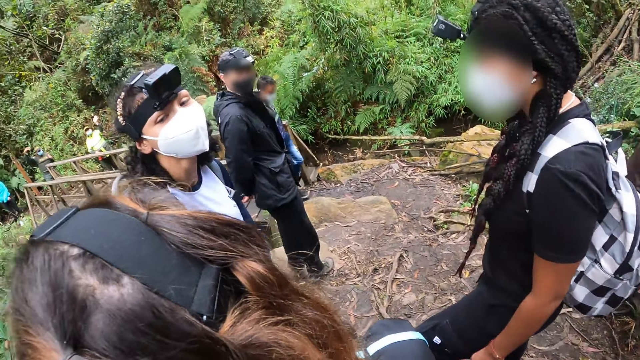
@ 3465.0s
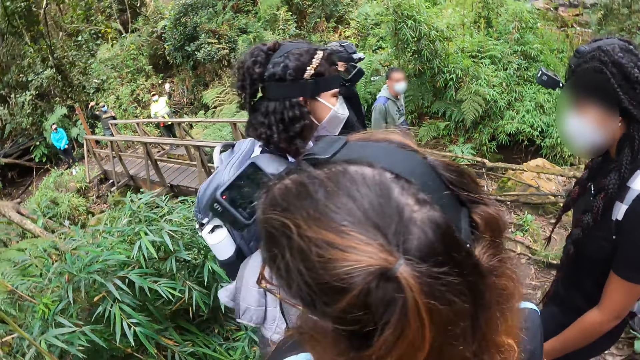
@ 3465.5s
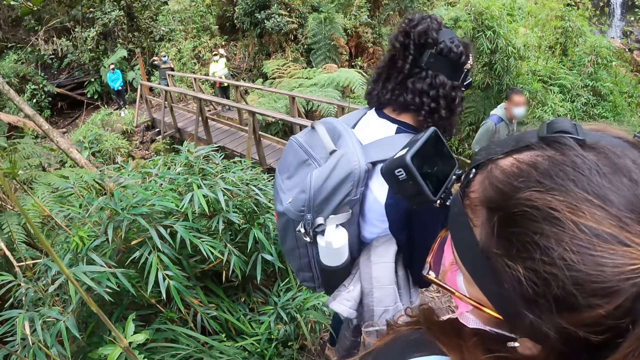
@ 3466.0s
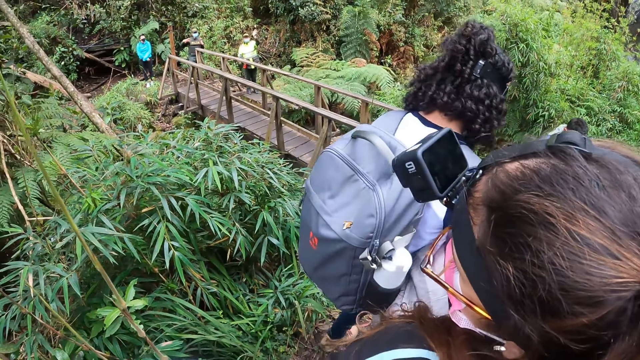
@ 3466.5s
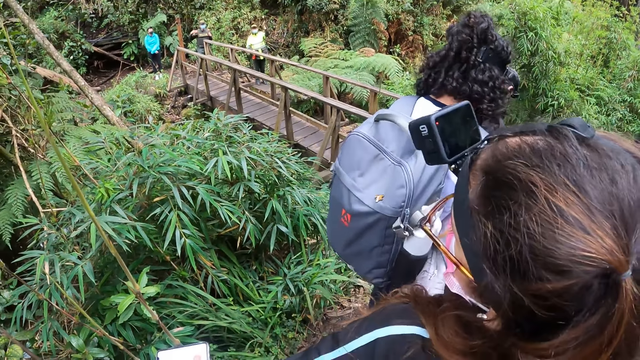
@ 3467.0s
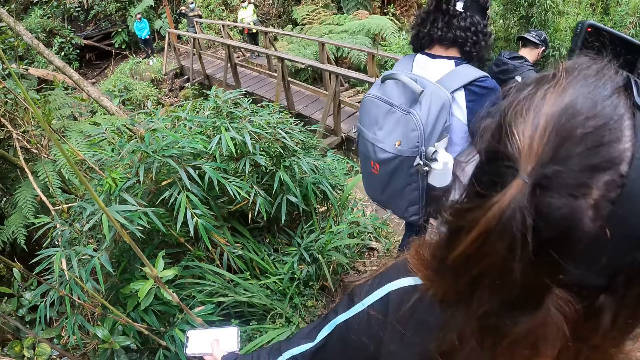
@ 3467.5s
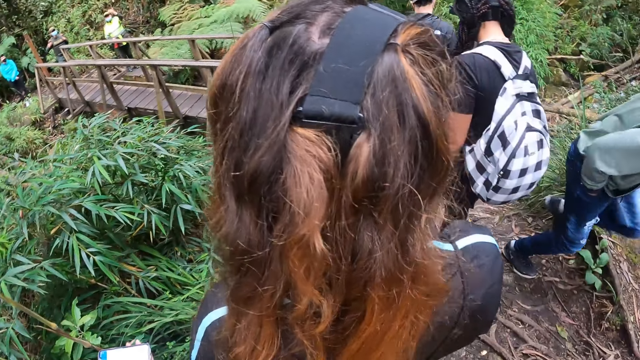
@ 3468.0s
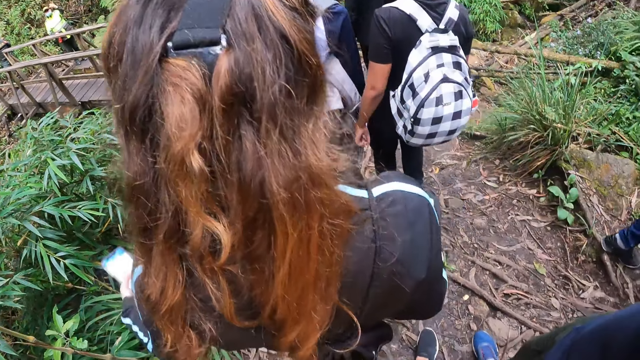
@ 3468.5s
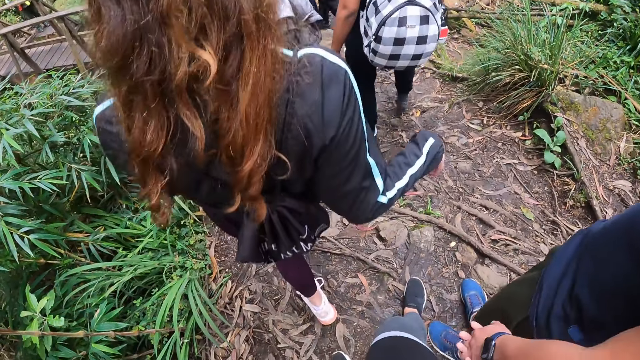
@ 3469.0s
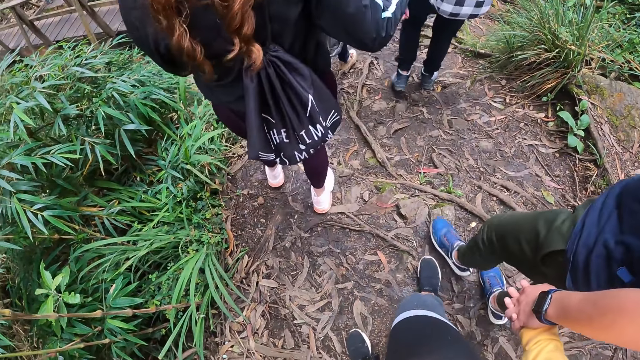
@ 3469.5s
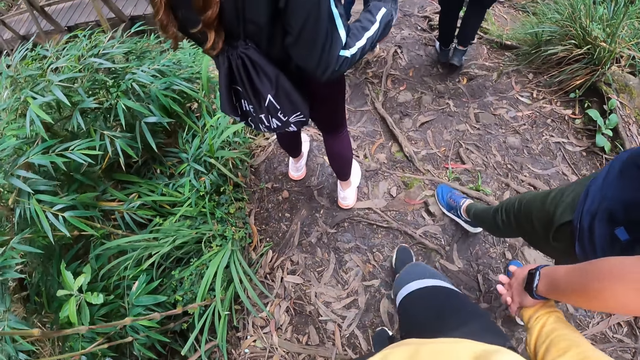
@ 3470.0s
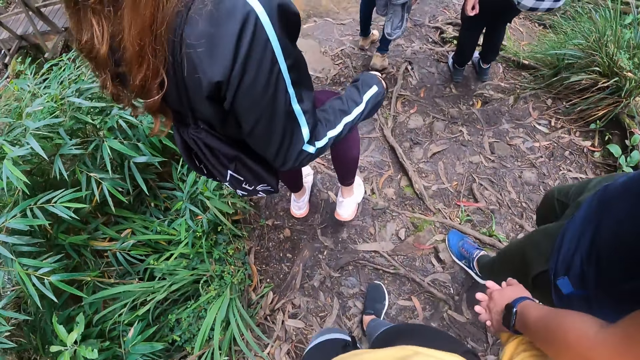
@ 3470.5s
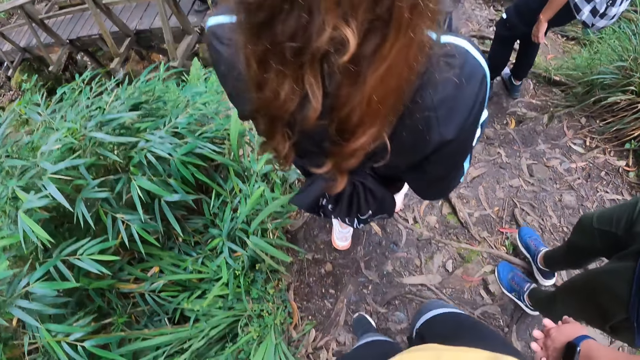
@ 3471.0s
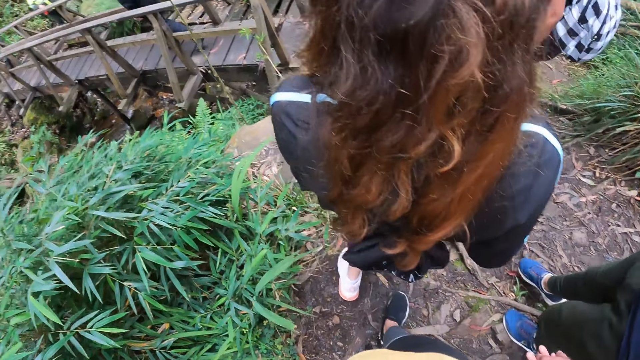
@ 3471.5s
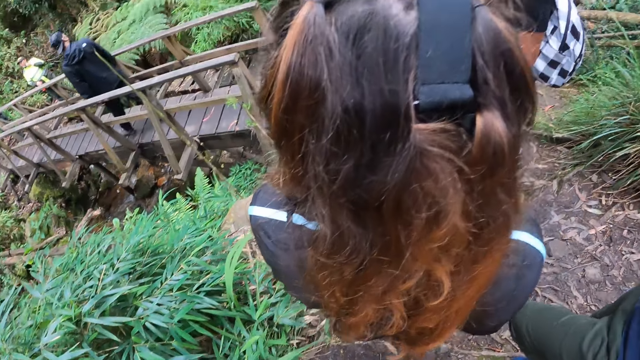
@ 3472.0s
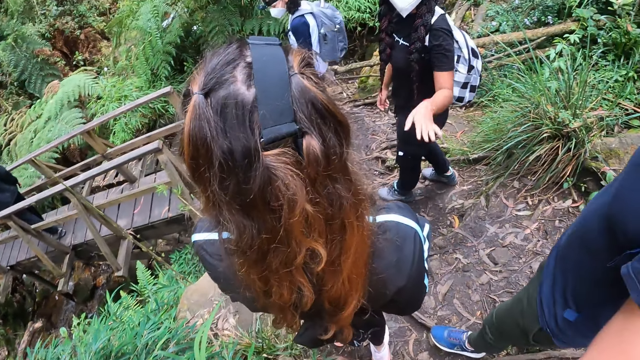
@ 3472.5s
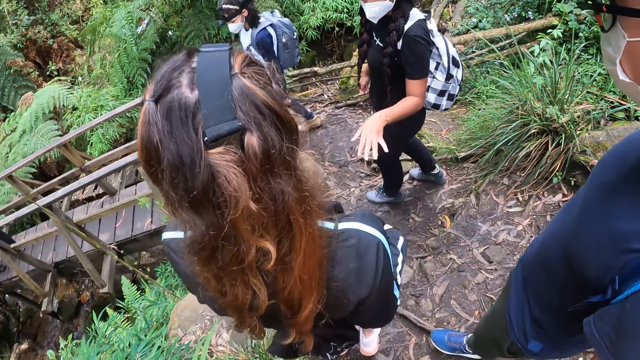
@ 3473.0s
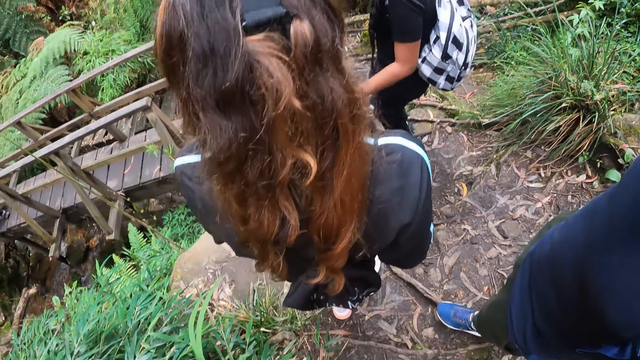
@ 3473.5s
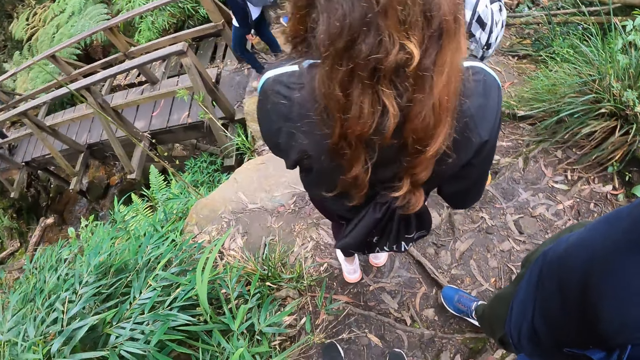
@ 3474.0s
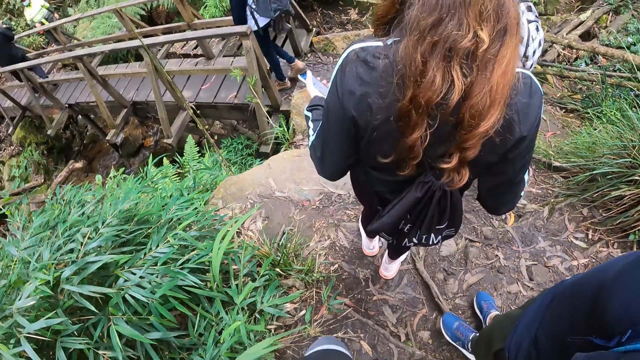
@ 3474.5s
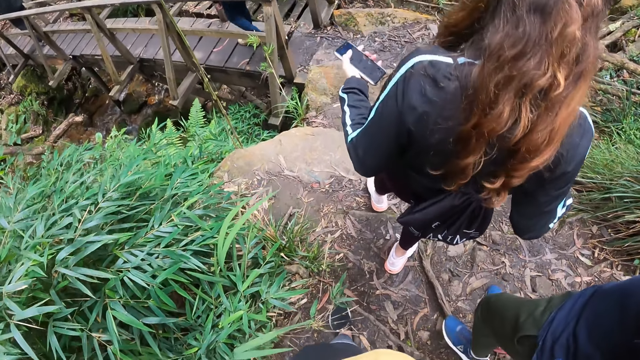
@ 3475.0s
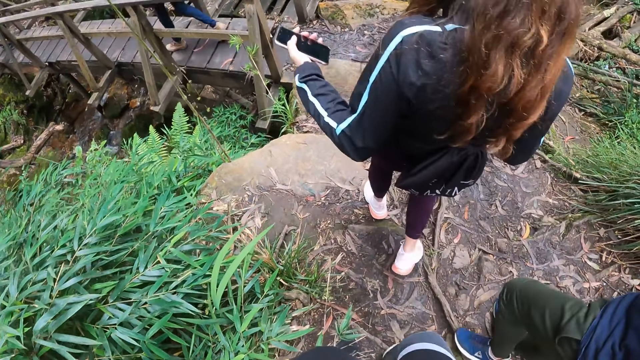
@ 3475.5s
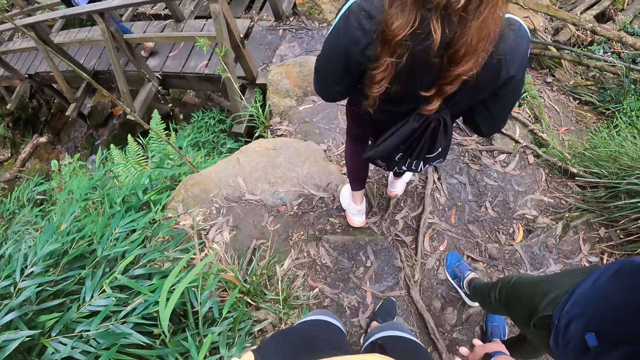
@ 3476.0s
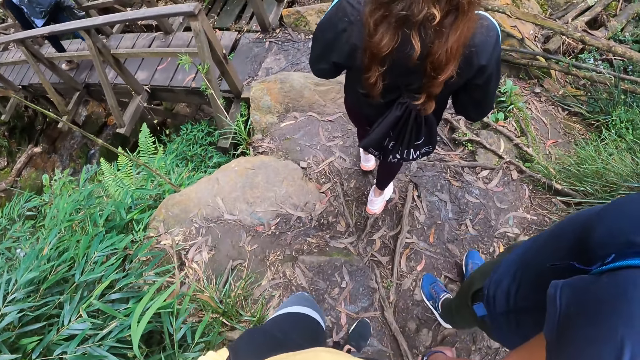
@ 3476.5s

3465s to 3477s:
A woman walks around the forest. The camera wearer walks around the forest. A man walks around the forest. The camera wearer walks around the forest.

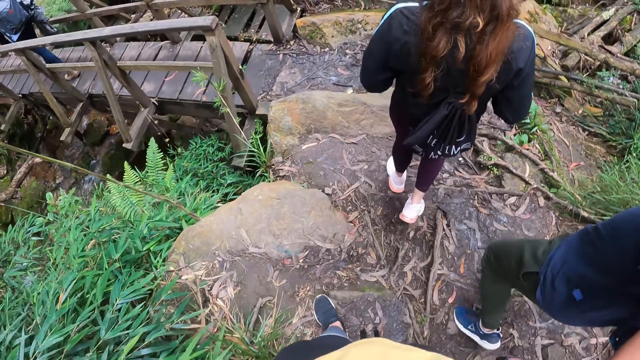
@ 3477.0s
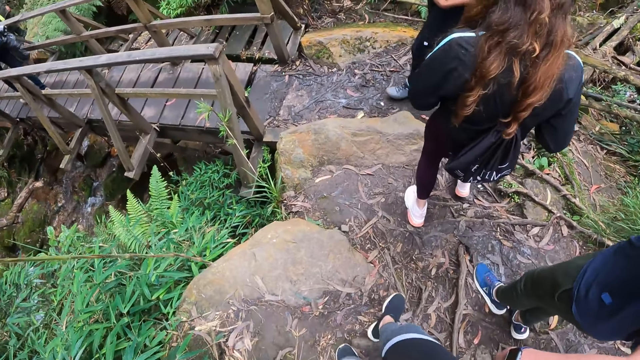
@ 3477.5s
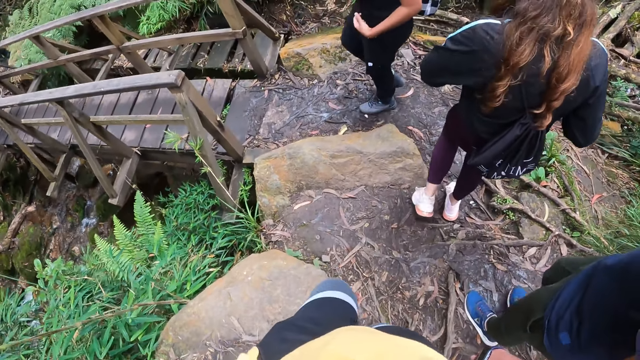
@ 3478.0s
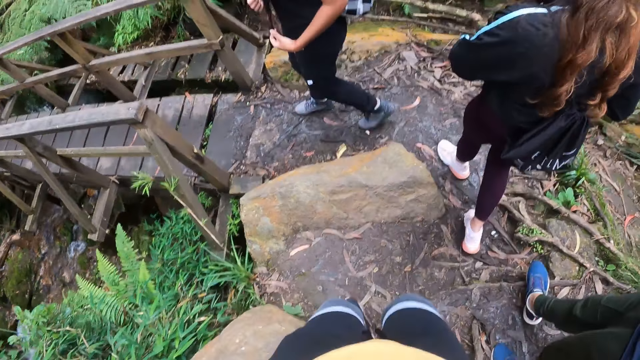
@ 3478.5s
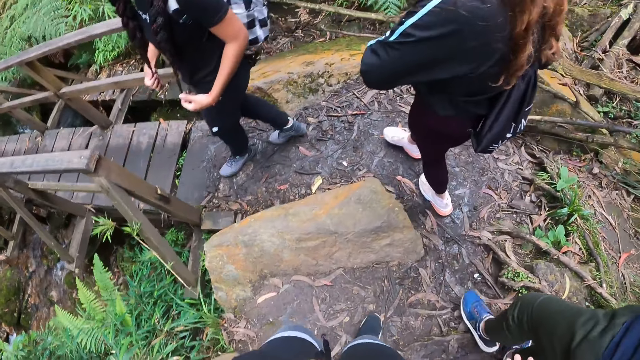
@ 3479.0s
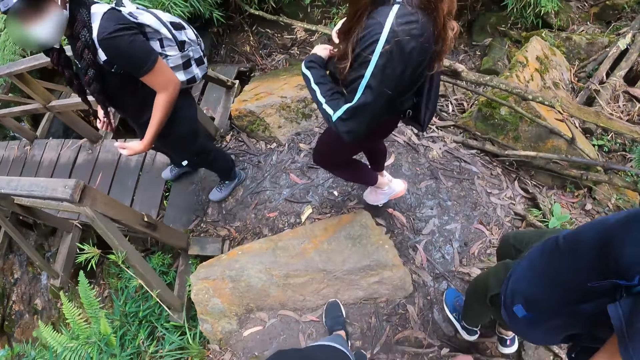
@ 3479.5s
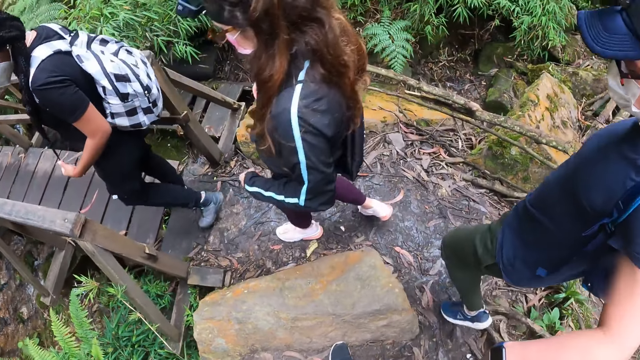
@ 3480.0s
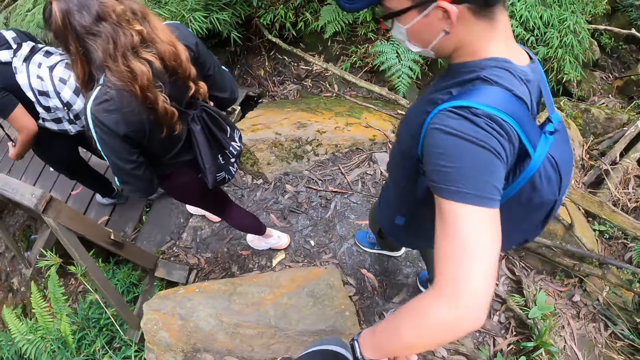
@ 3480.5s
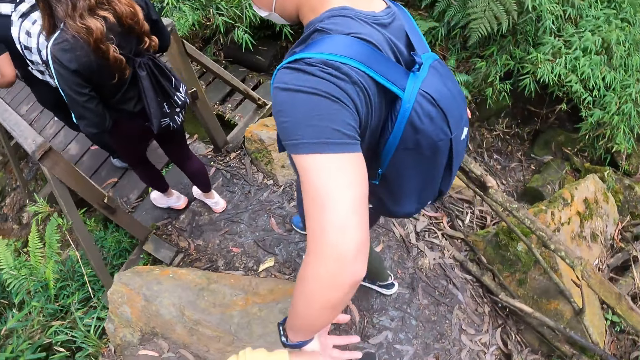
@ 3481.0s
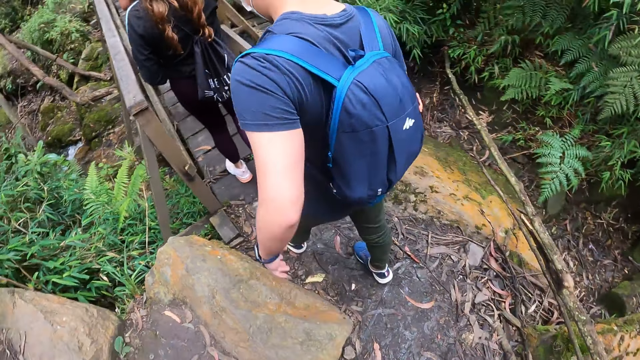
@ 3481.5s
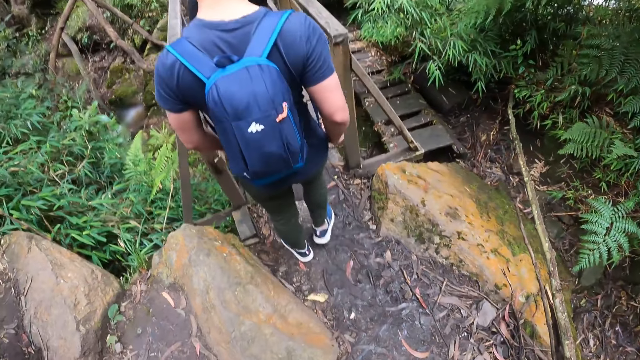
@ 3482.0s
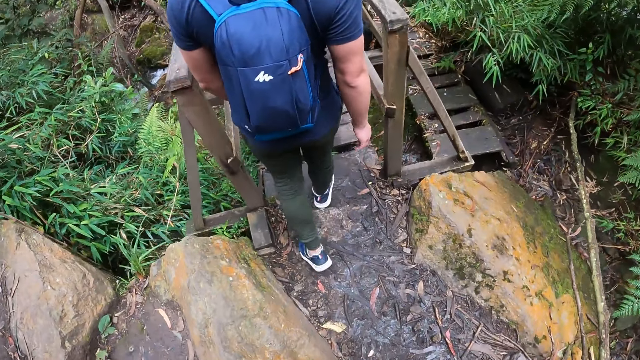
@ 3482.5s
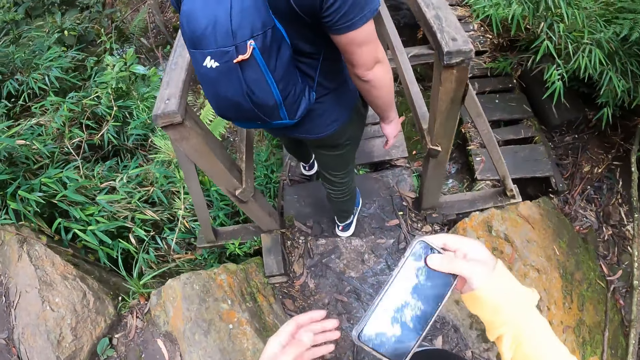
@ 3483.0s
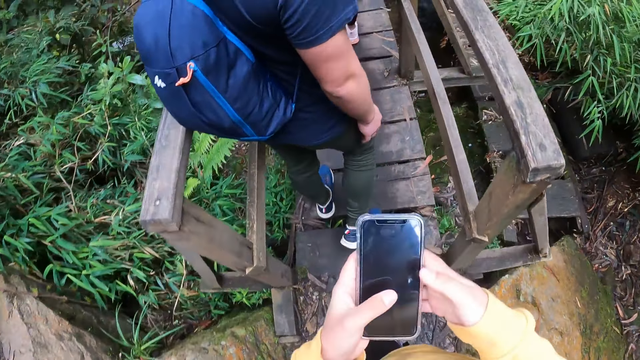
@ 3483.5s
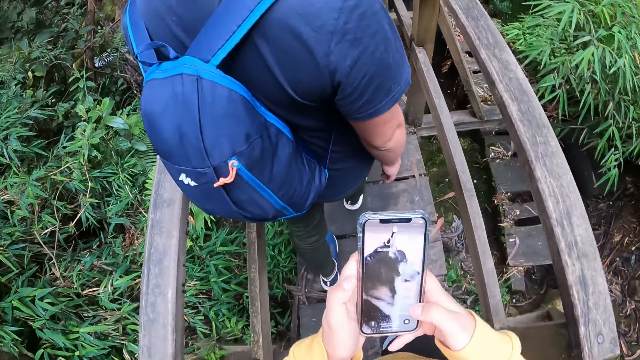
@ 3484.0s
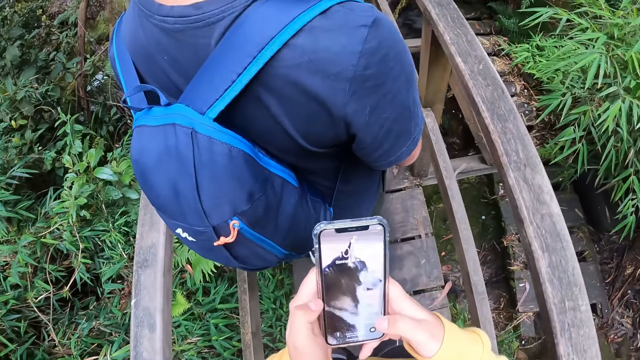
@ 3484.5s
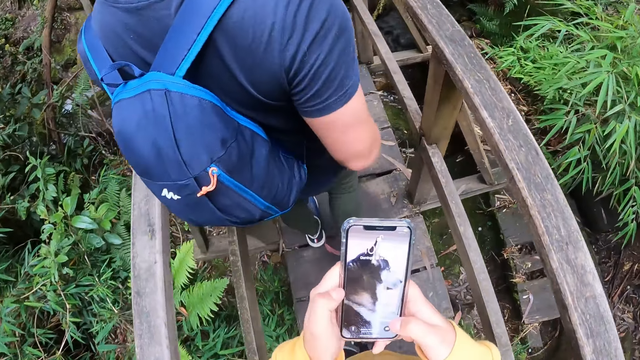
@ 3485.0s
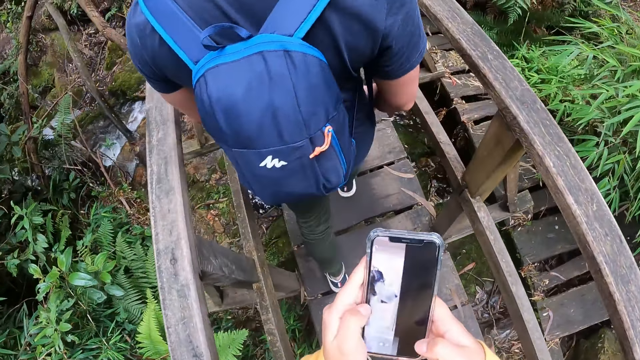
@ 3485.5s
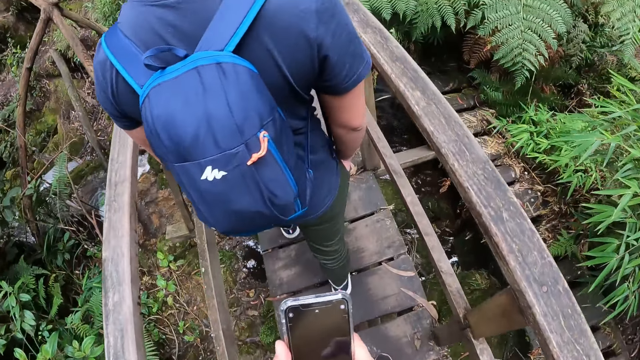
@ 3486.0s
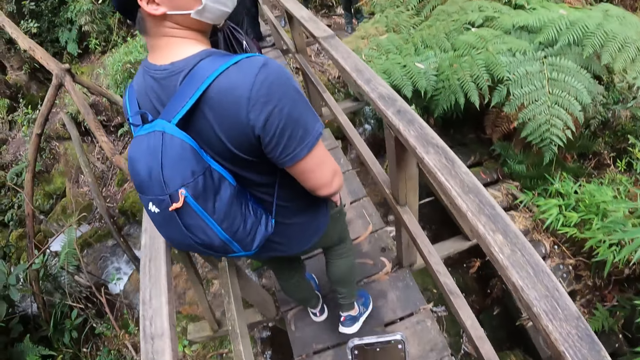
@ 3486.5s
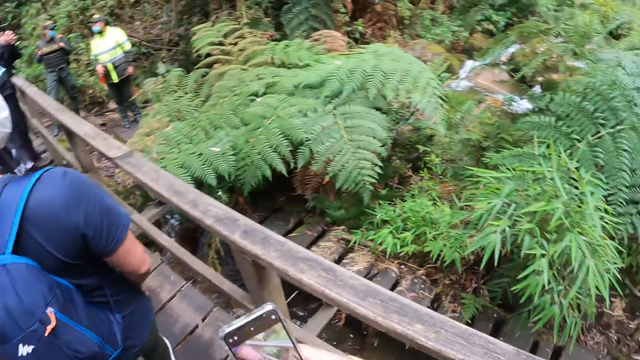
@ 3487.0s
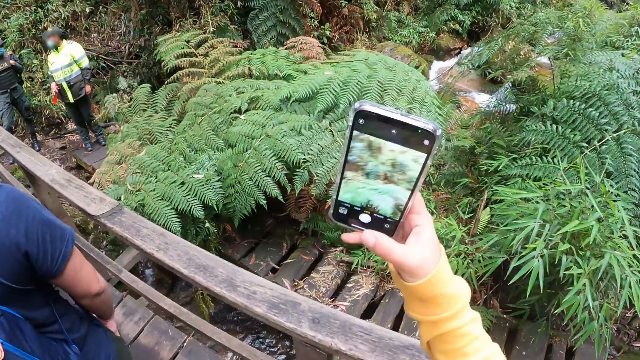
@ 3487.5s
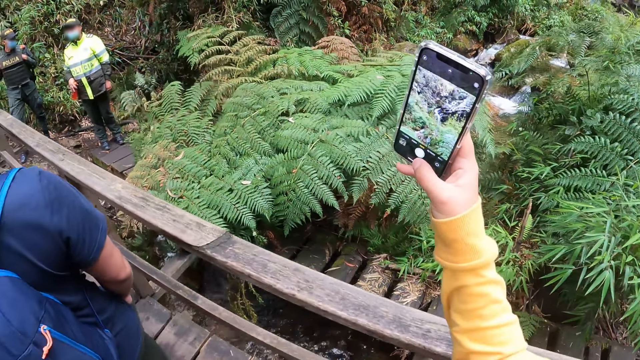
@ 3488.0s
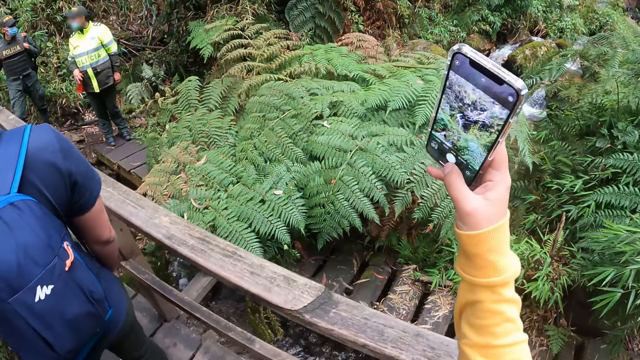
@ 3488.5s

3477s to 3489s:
A man pulls his hand from the camera wearer and crosses the bridge. The camera wearer walks toward the bridge. She removes a phone from her pocket with her right hand. She passes the phone in her right hand to her left hand. She holds the phone with both hands. She operates the phone in her hands with her left hand. She crosses the bridge. She takes pictures of the river with the phone in her right hand.
